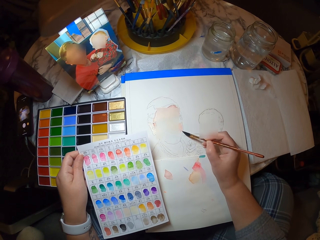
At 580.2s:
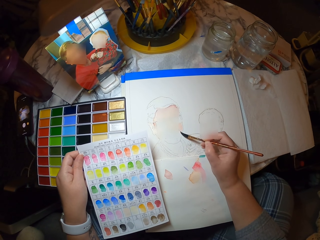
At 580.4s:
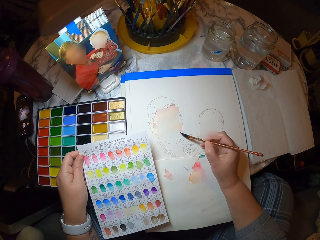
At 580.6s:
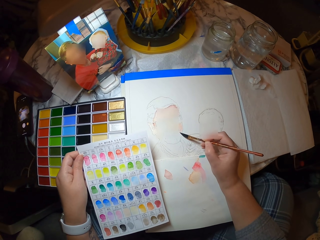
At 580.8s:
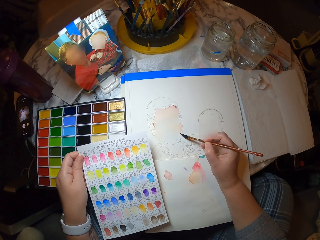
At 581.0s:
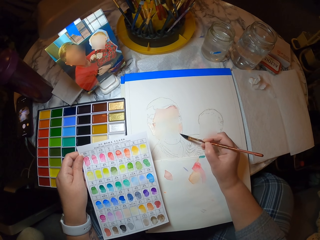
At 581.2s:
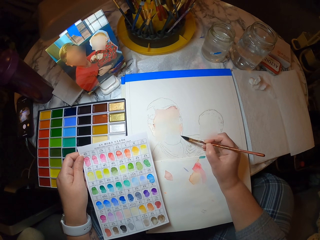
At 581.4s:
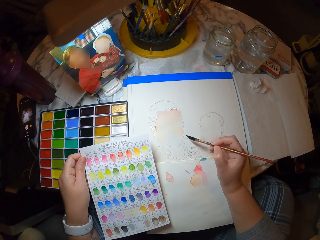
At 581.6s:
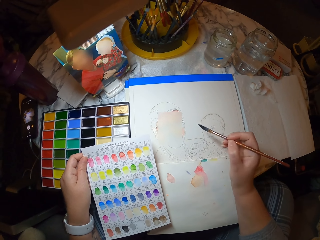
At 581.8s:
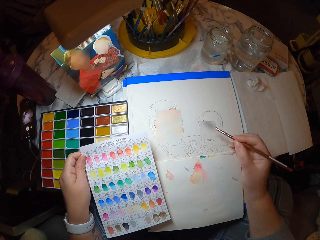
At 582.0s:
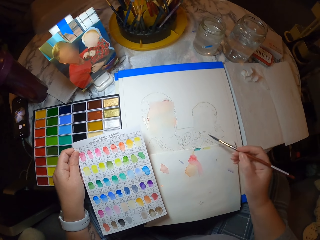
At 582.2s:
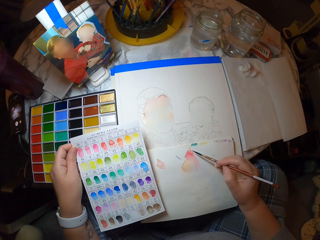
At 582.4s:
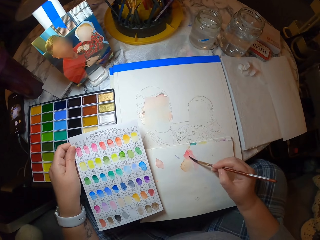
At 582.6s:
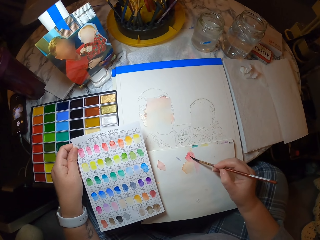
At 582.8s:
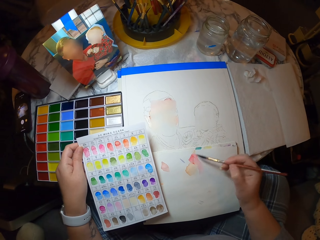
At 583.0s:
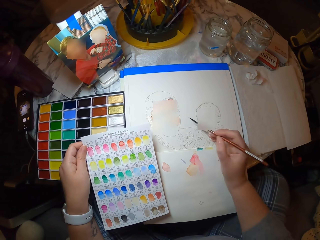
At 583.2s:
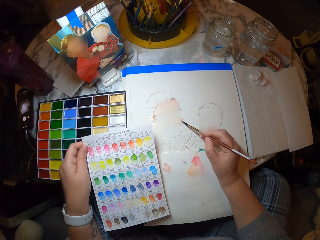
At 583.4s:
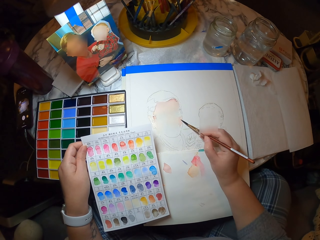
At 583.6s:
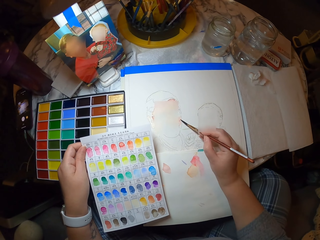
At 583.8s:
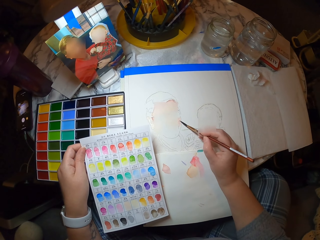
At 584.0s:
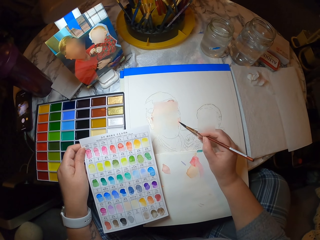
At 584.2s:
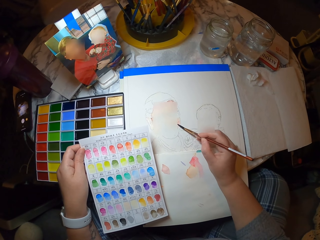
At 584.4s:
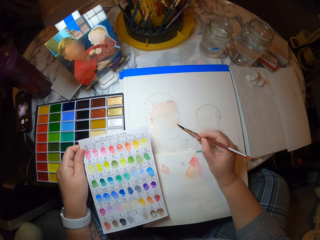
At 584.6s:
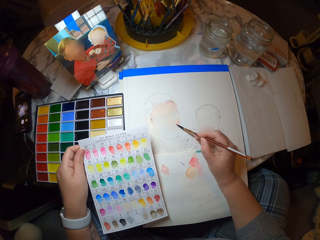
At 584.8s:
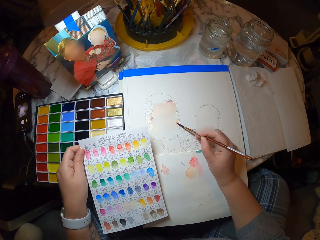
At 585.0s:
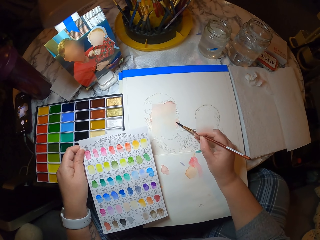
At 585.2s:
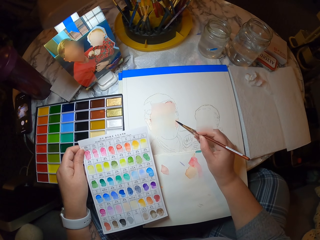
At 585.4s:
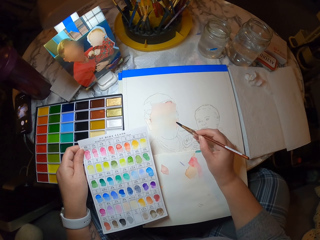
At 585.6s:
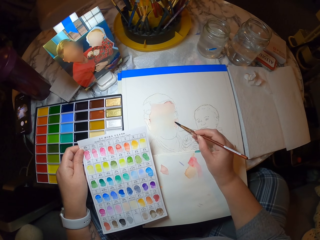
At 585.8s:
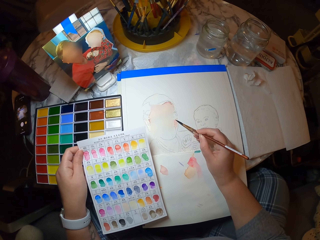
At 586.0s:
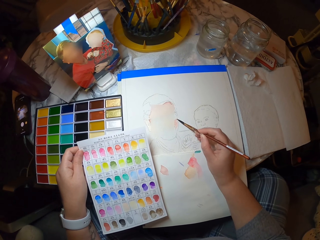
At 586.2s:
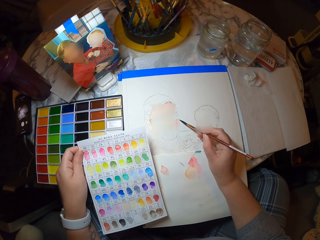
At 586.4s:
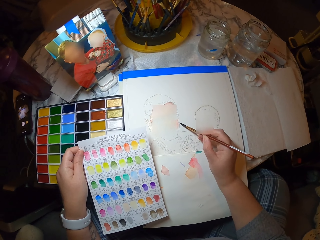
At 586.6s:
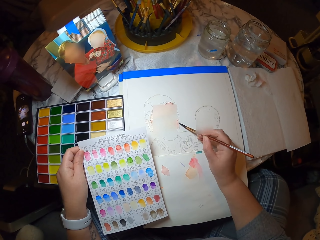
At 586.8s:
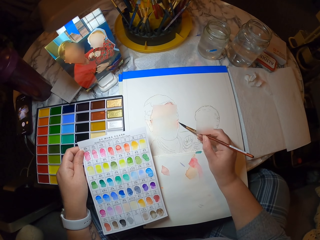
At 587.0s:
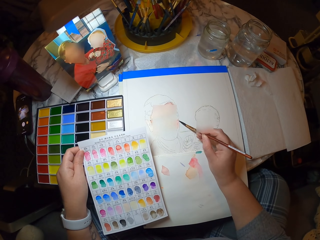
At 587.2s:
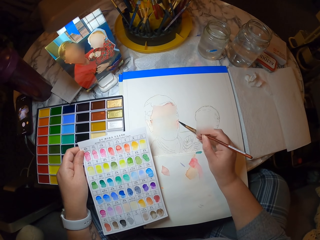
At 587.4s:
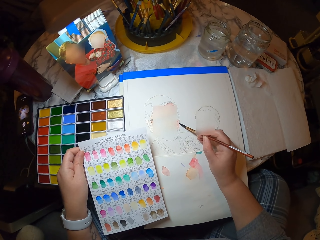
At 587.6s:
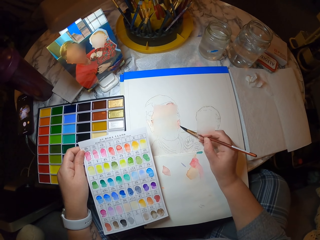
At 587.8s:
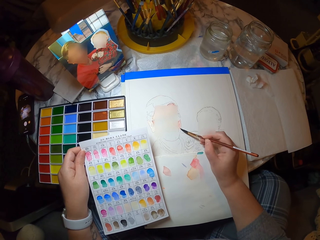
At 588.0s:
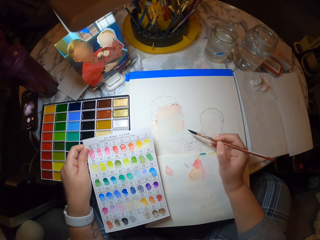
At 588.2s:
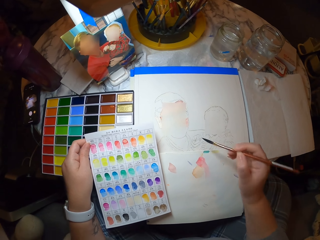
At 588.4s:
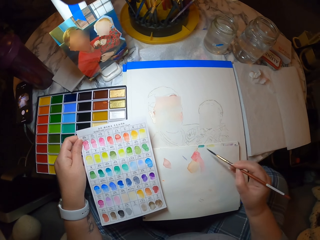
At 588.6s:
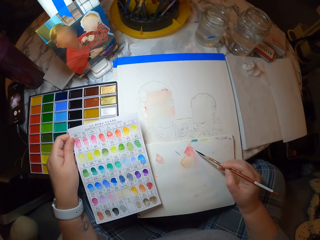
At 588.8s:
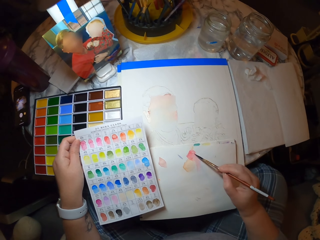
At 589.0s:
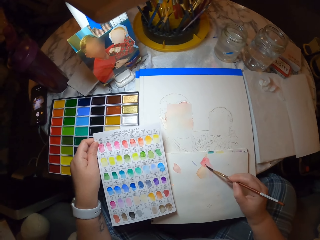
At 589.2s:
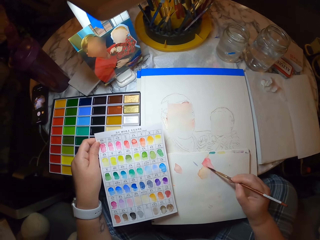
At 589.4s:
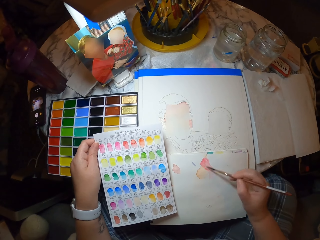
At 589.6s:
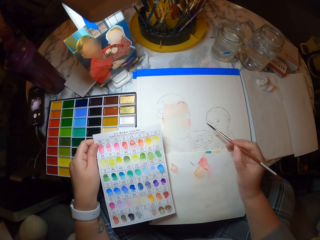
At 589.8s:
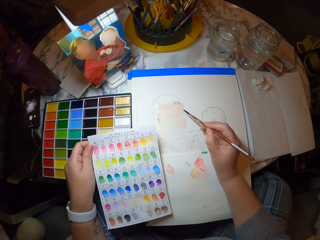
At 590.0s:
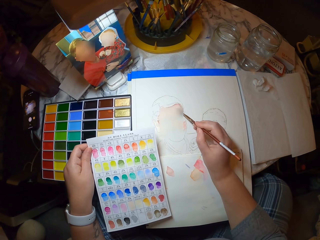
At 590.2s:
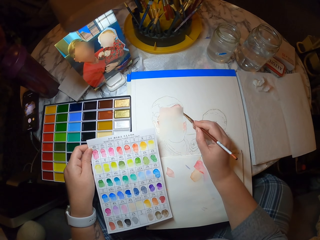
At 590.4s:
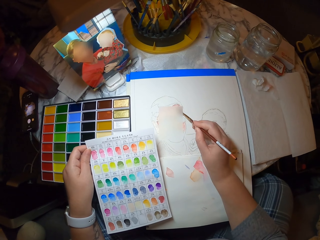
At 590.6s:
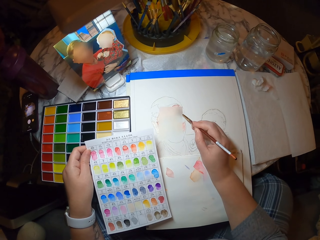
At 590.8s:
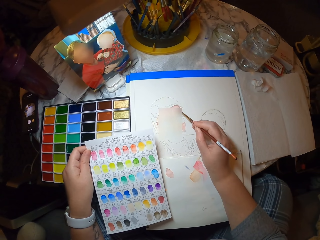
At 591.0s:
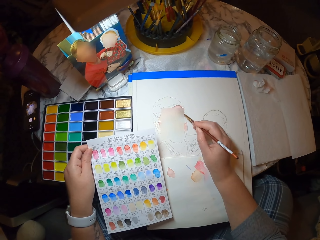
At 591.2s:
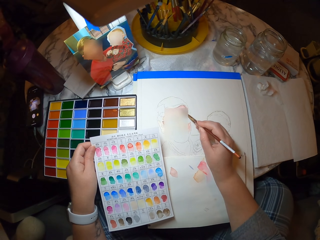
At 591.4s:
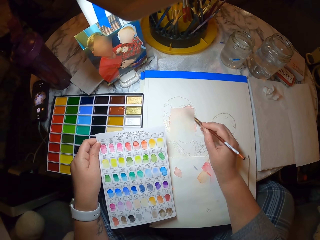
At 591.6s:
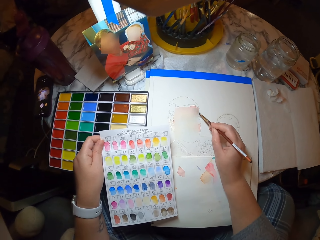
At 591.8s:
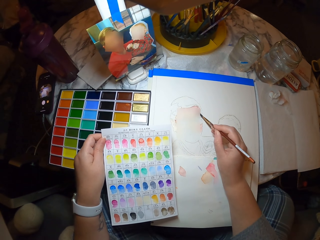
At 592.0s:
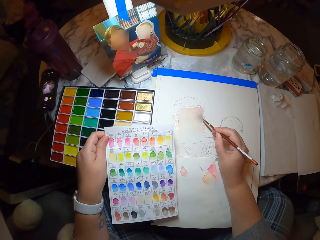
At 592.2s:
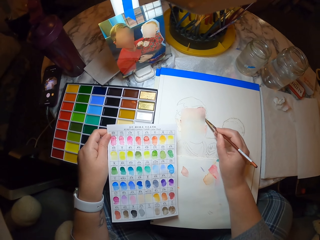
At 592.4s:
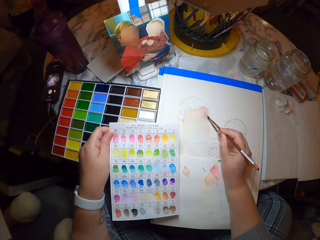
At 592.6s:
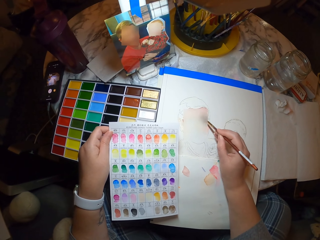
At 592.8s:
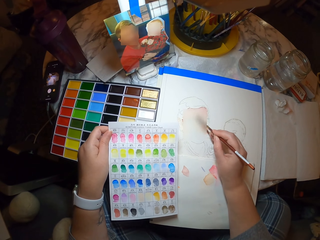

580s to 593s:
The camera wearer moves their hand. They move their hand again. They paint the book. They paint the drawing. They move their hand. They apply color to the page. They paint the drawing.

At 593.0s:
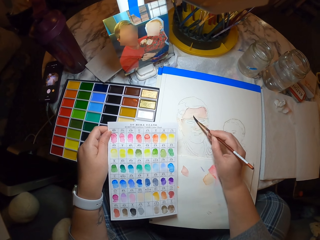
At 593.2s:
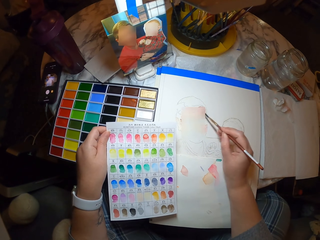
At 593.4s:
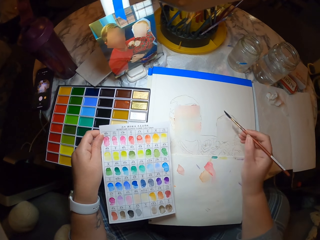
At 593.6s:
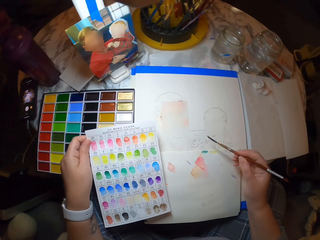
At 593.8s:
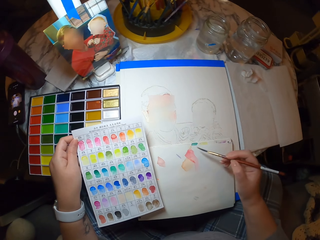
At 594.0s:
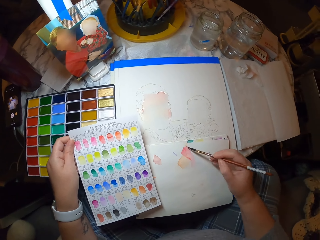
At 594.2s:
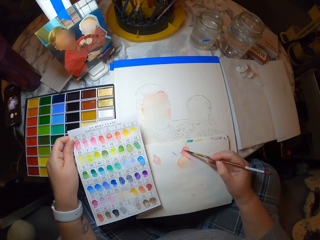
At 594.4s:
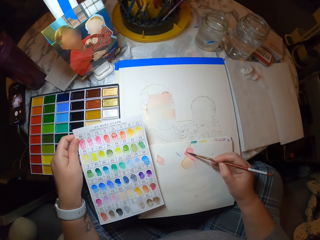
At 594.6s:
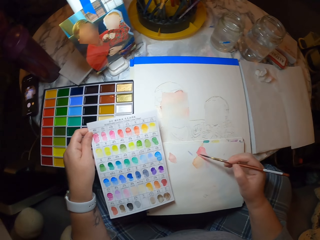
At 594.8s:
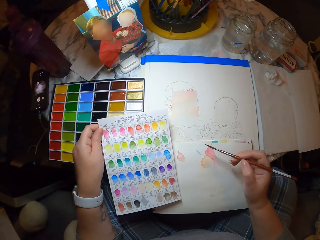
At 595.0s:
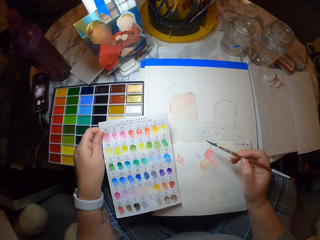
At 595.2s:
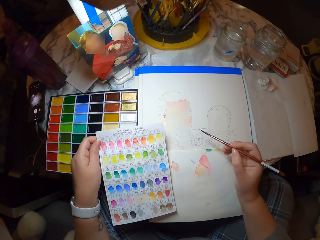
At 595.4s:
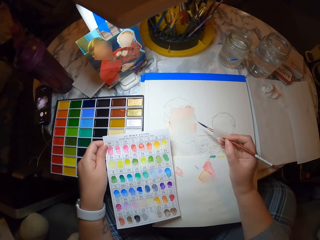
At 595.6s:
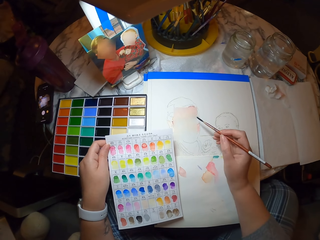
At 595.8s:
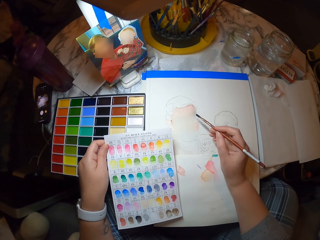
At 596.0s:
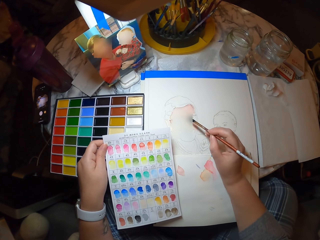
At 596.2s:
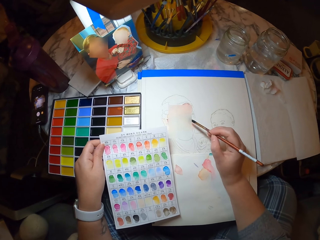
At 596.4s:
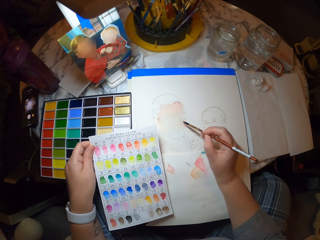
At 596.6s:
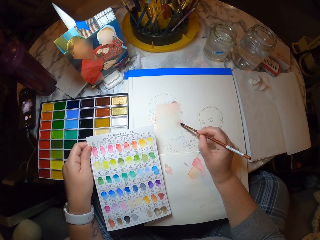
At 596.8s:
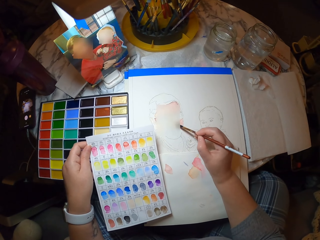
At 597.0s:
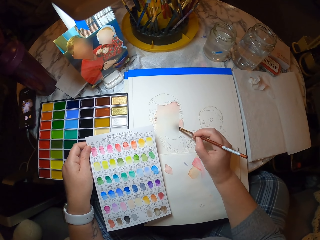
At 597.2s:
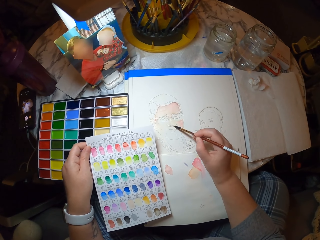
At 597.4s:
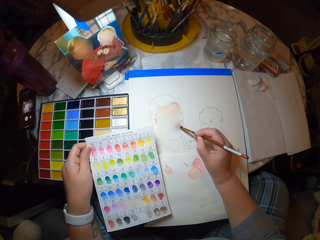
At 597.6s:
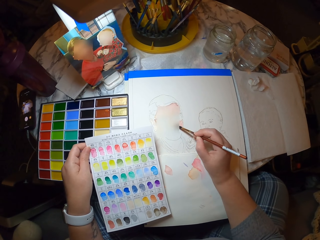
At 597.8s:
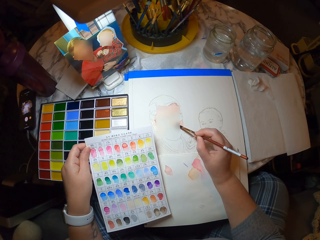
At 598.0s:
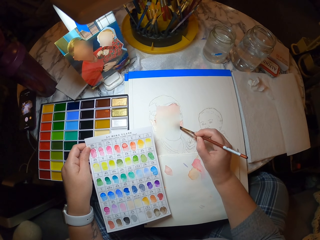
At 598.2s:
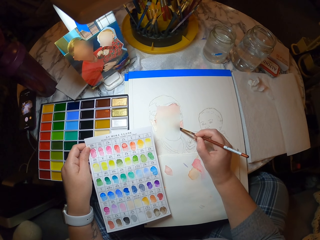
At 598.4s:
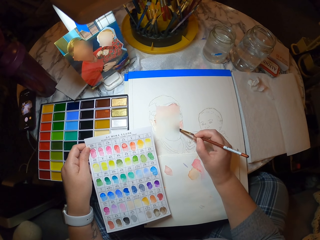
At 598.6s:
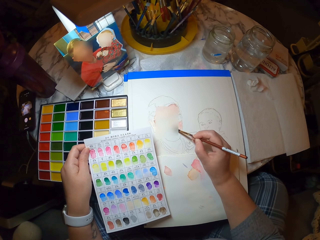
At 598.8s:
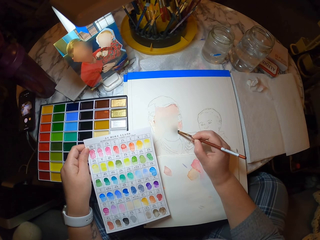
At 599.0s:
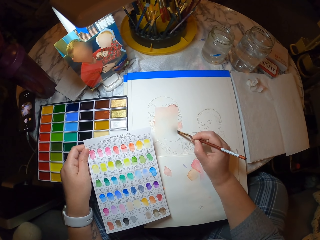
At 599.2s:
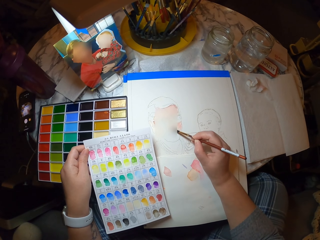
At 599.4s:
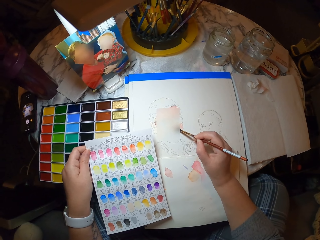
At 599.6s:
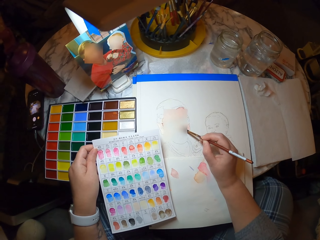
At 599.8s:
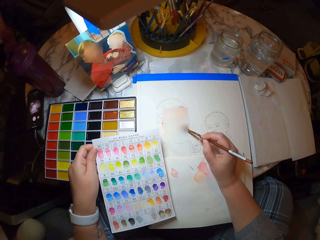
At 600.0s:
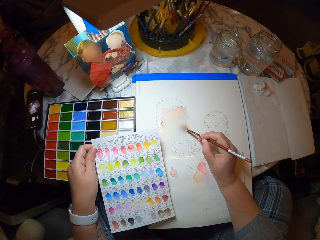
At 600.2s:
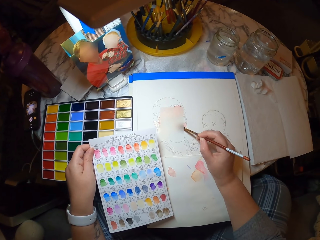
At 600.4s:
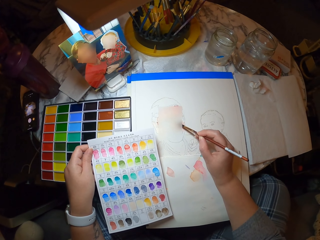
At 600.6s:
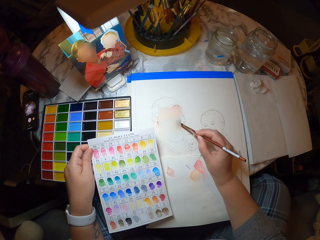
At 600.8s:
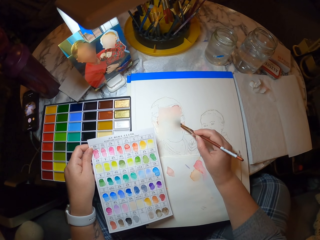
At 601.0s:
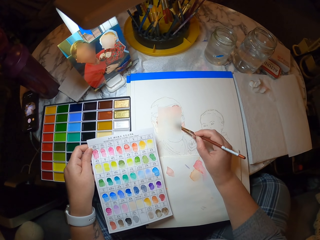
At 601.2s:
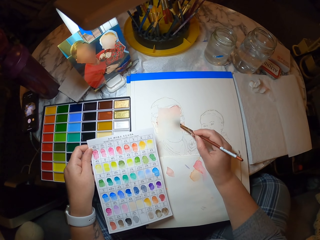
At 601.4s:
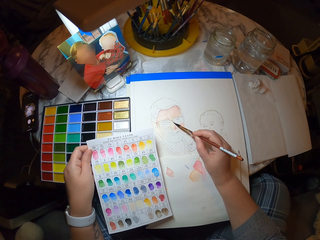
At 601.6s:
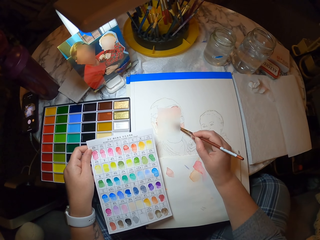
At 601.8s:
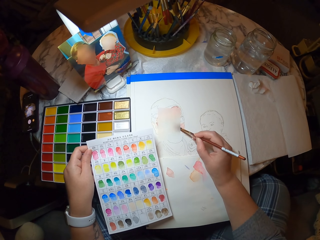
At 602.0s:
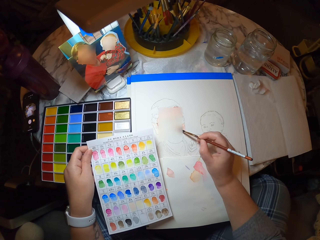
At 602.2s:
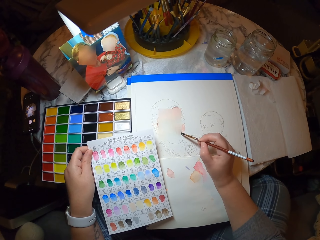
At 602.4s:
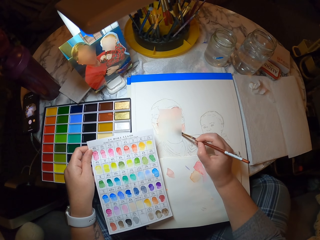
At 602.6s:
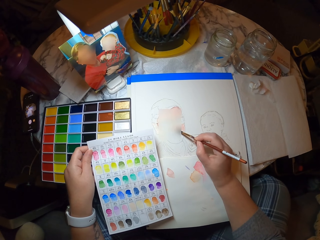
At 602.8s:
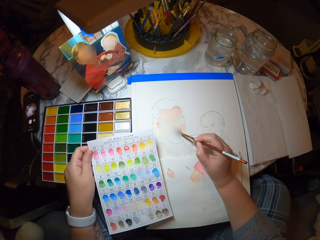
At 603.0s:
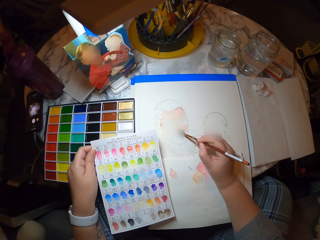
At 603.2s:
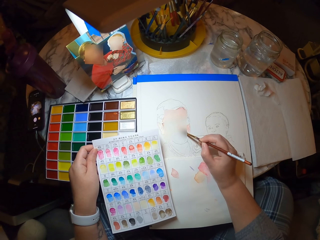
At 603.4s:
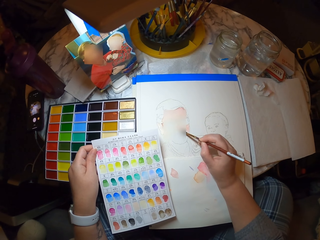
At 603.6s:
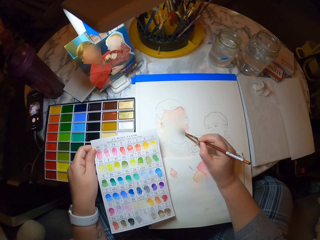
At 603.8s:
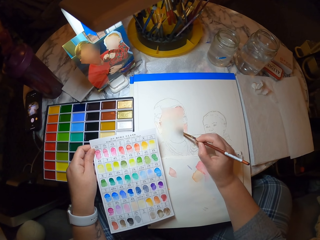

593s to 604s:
The camera wearer applies color to the page. They paint the drawing. They move their head.
